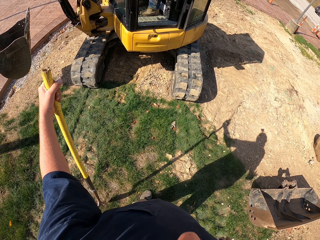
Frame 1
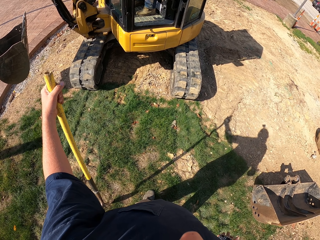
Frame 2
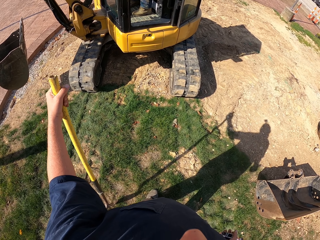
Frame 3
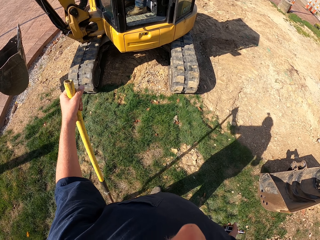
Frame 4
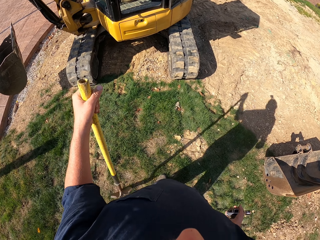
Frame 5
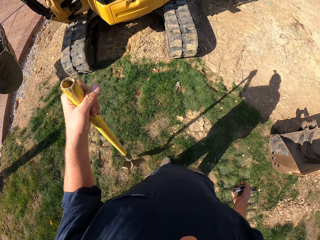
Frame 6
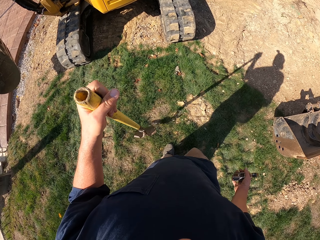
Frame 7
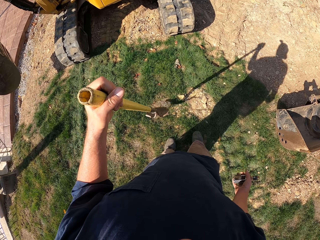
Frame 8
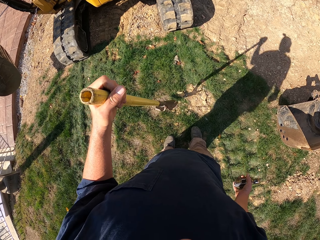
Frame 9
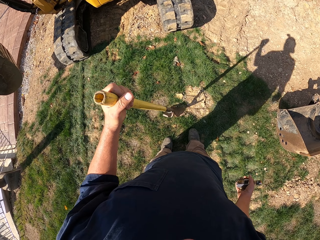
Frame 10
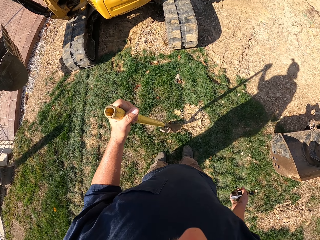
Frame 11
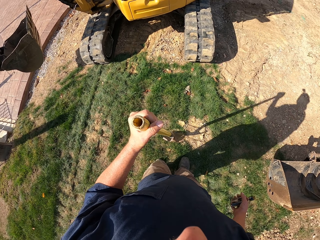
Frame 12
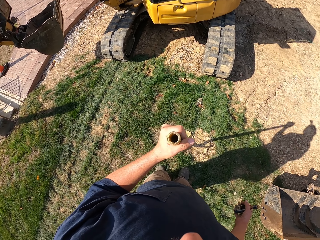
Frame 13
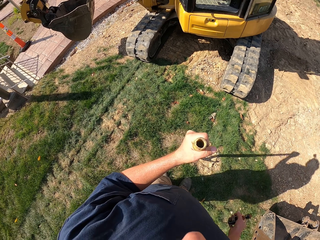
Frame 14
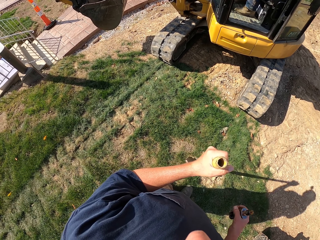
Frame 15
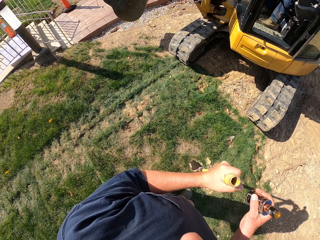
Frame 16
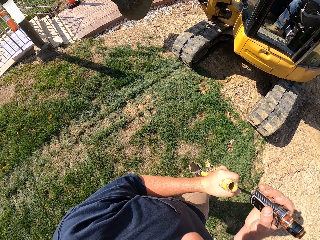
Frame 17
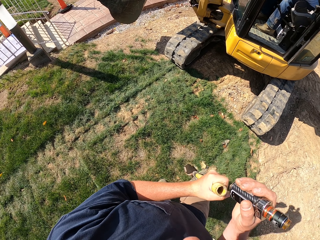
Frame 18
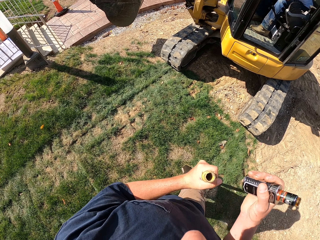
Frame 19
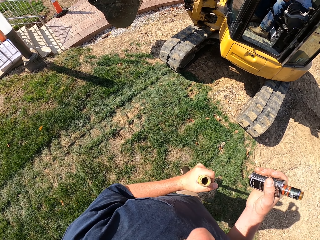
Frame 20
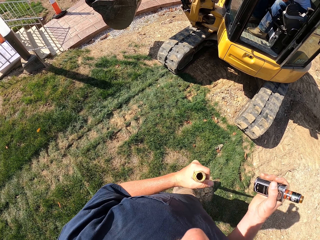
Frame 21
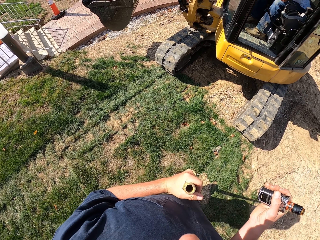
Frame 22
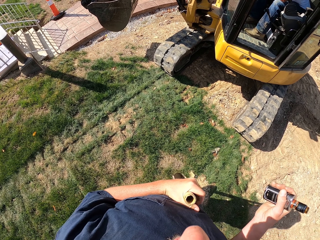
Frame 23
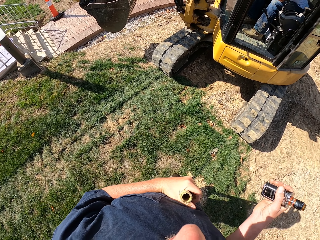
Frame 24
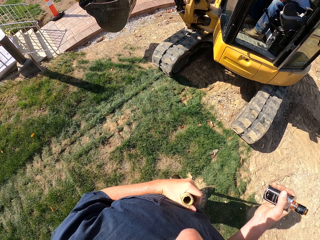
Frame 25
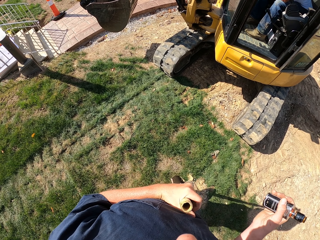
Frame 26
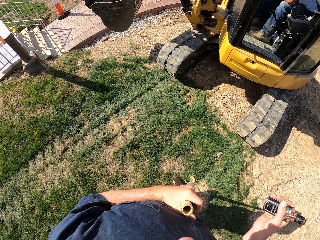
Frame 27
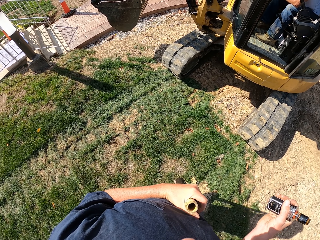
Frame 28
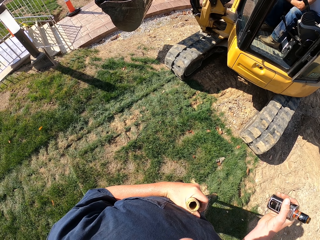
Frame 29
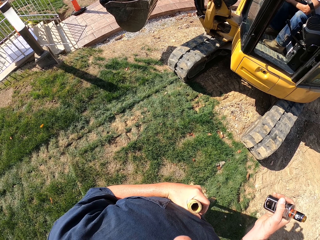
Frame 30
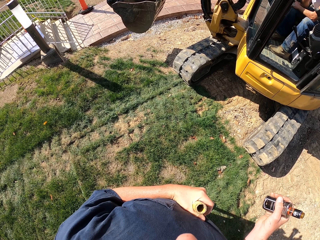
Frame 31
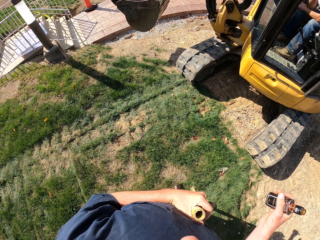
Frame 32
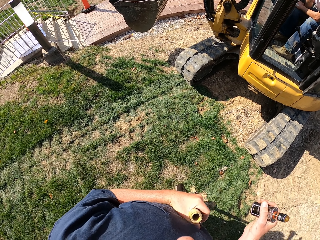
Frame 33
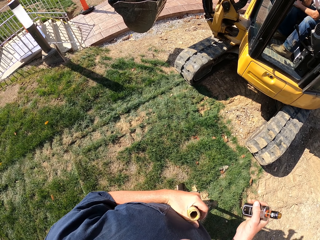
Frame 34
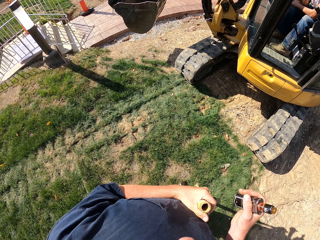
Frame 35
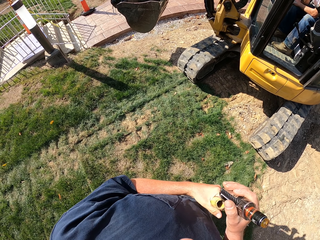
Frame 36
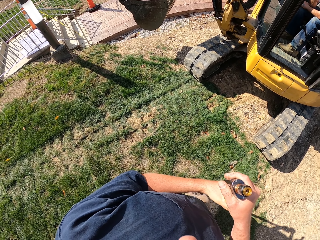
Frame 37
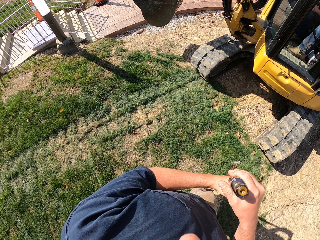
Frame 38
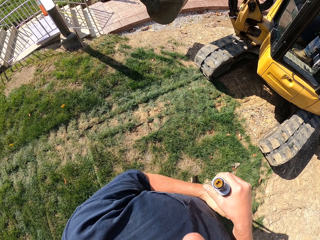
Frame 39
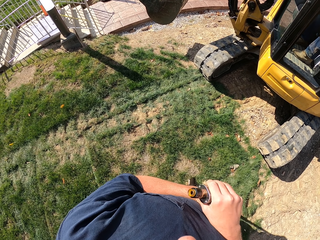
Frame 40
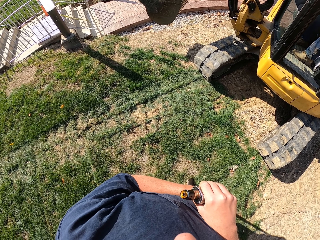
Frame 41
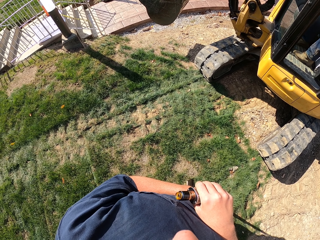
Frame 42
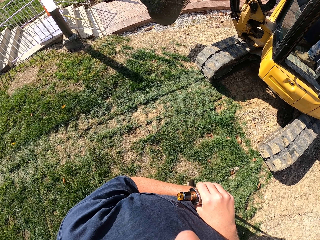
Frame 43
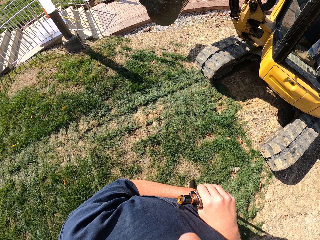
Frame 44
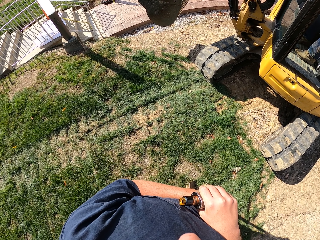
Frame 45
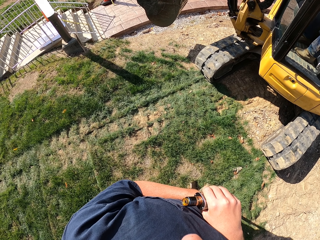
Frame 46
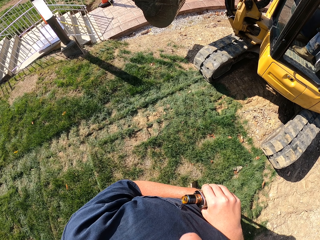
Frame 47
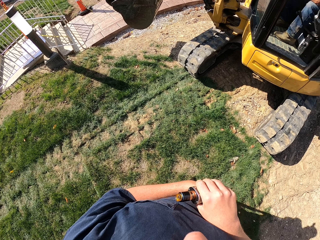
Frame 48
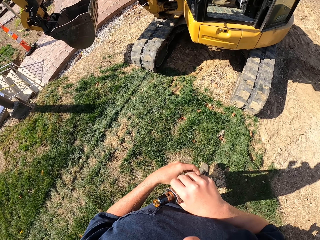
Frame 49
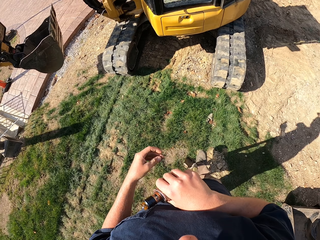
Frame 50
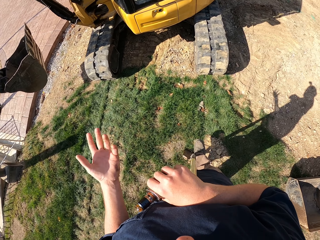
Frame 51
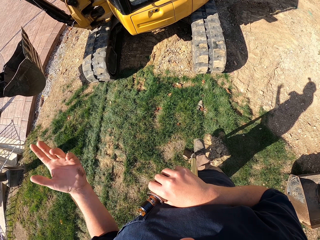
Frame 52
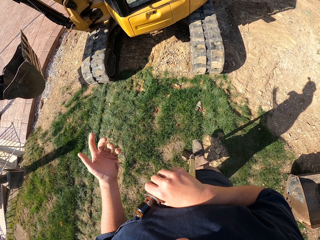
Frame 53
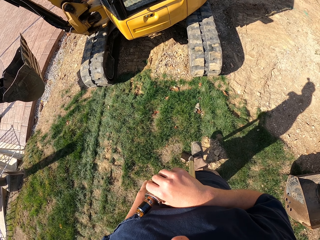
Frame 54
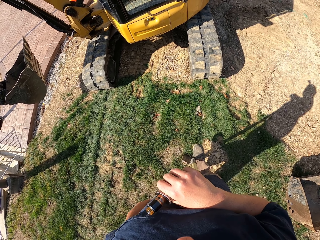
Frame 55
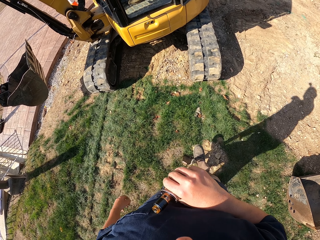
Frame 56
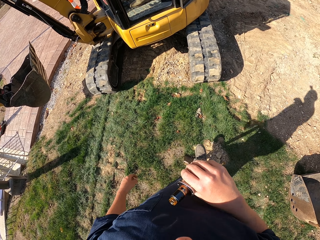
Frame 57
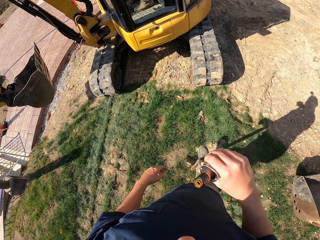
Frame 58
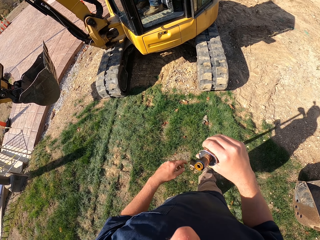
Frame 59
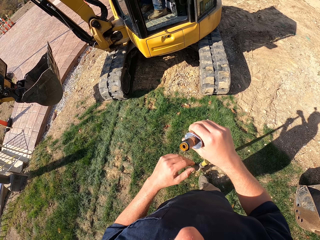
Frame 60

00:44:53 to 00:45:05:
The camera wearer moves the shovel. They look around. They move the right hand. They shake the shovel. They look around. They place the right hand on the left hand. They look around. They move the left hand.

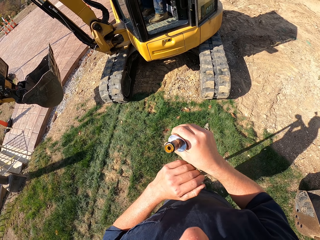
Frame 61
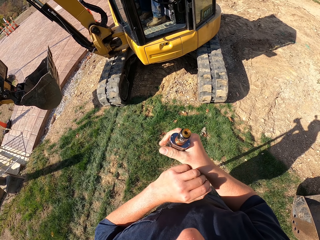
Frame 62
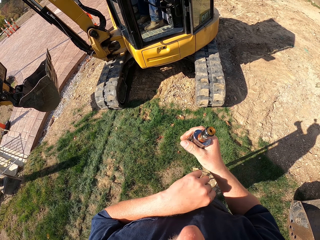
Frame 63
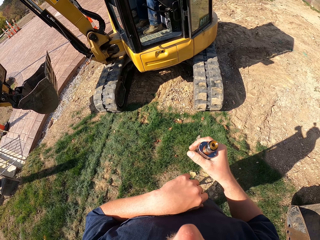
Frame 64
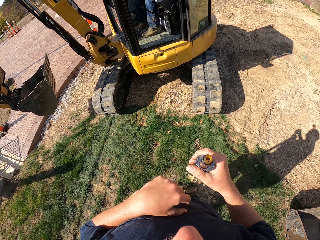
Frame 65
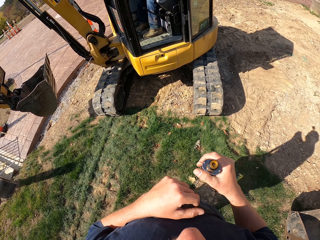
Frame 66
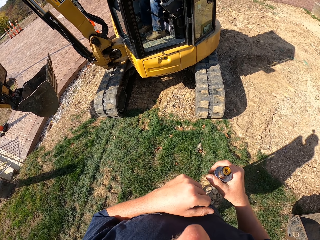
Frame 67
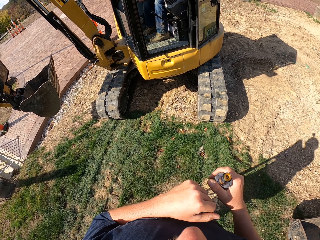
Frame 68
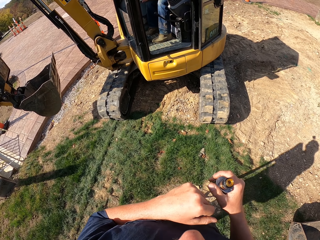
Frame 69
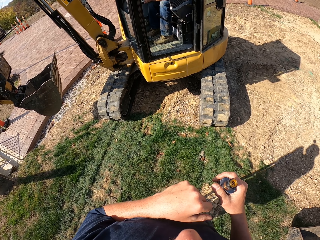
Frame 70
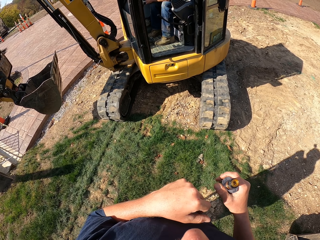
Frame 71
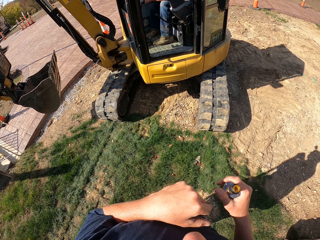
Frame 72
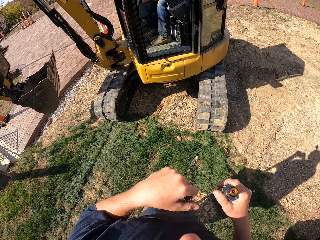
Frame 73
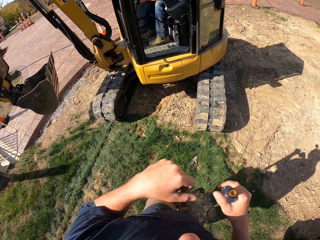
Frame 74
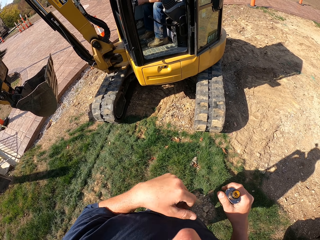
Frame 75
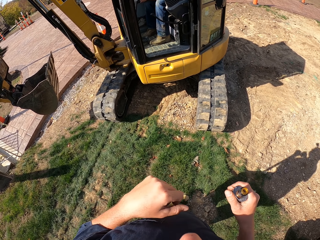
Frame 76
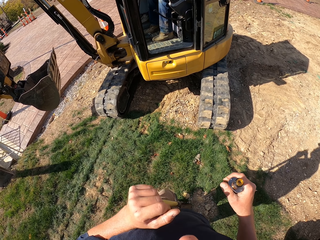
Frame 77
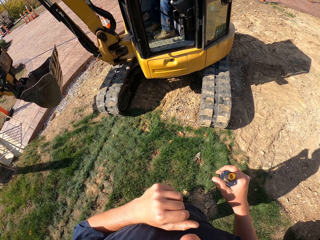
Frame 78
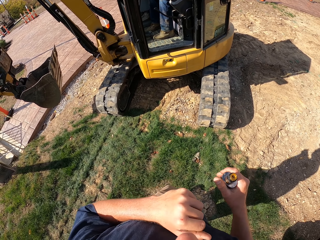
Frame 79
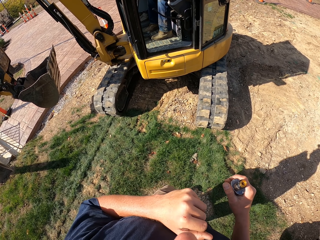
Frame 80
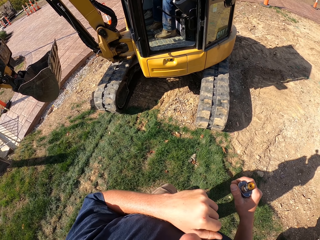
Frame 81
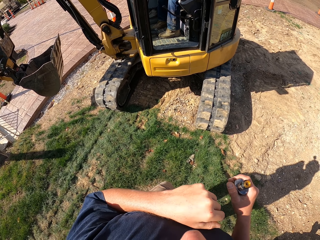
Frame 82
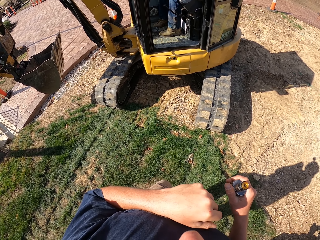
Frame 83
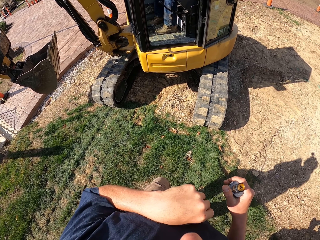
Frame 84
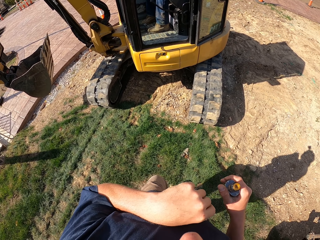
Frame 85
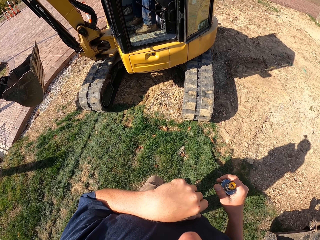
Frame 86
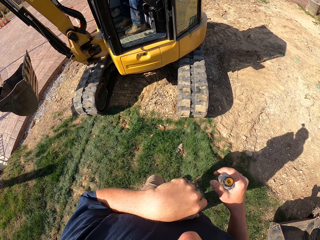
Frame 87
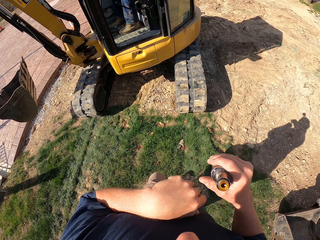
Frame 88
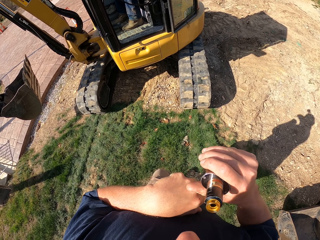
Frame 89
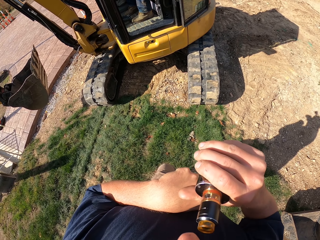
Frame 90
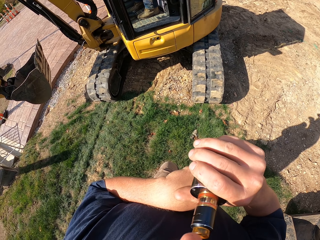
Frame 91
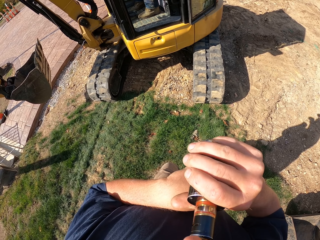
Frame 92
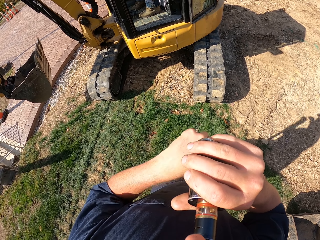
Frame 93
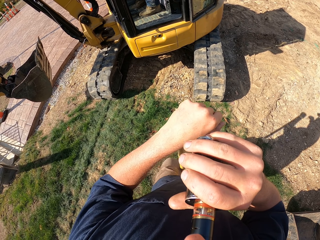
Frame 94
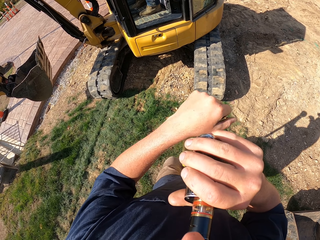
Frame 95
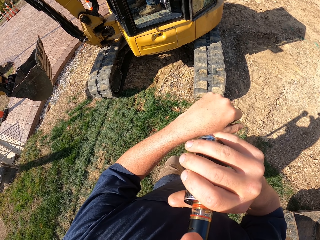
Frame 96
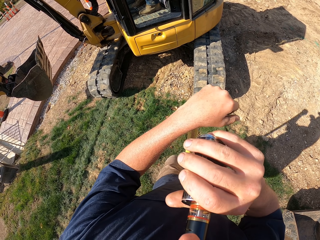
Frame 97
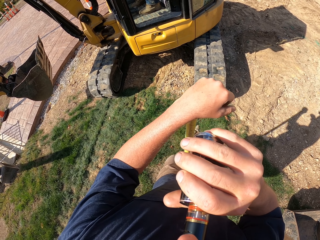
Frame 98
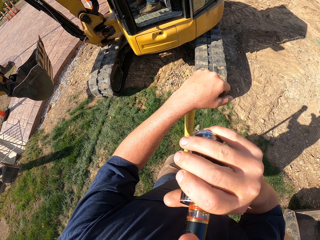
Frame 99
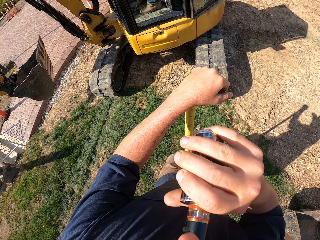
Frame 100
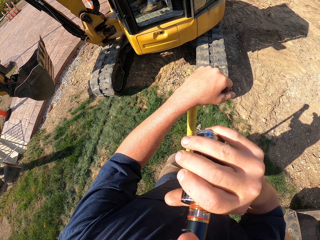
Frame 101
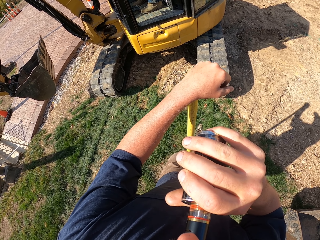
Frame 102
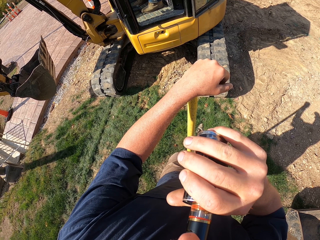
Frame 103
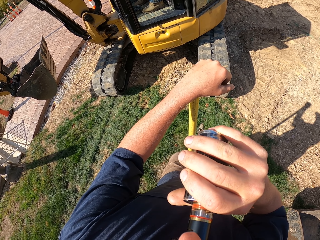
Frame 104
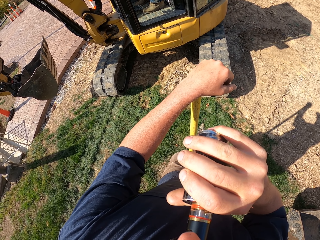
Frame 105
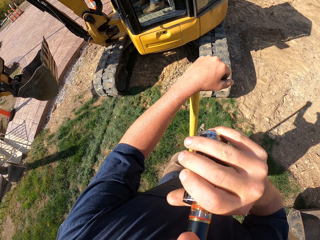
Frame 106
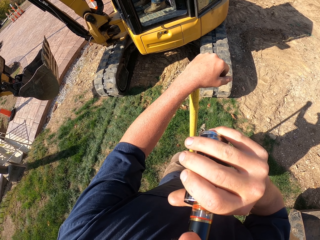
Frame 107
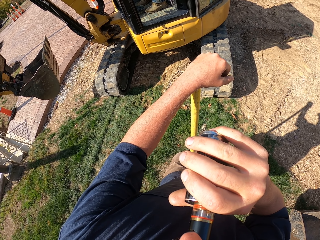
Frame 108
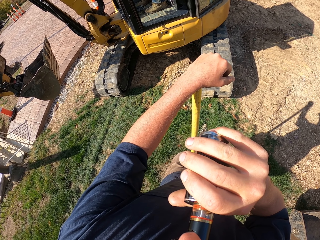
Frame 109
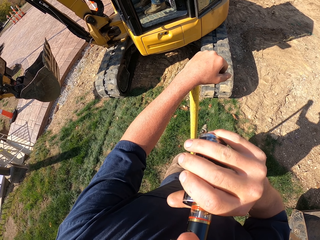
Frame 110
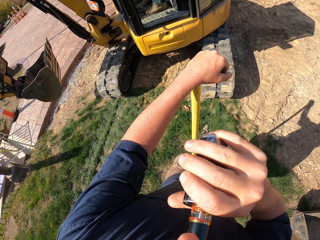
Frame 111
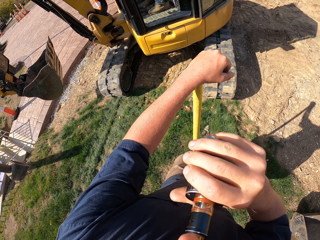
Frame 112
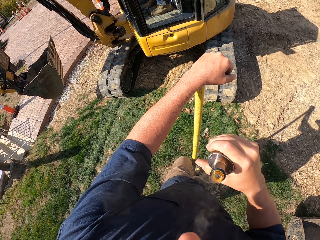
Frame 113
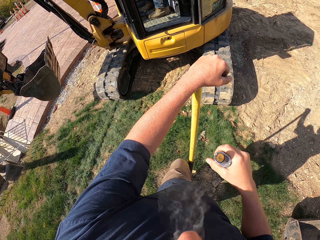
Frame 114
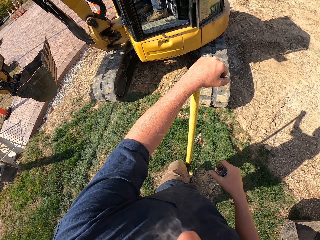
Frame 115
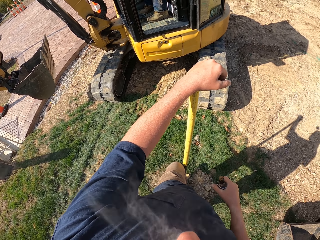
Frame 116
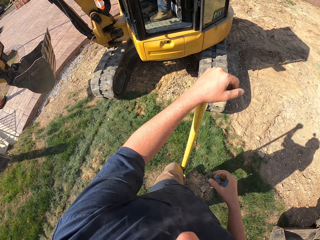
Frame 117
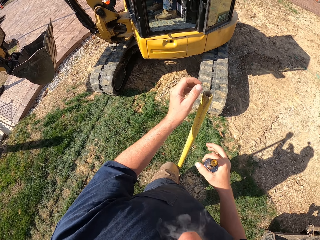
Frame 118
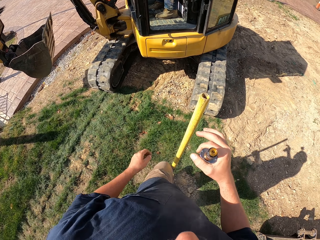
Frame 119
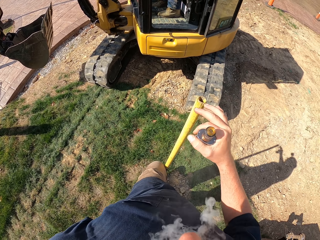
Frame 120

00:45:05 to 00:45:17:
The camera wearer places the left hand on the shovel. They look around. They put the cigar bottle in the mouth. They smoke. They drop the bottle from the mouth. They drop the left hand from the shovel.
